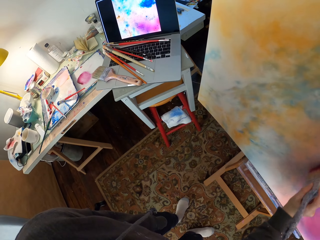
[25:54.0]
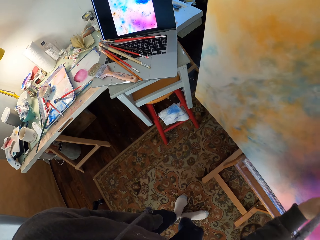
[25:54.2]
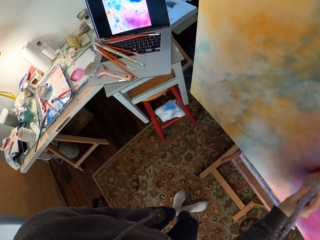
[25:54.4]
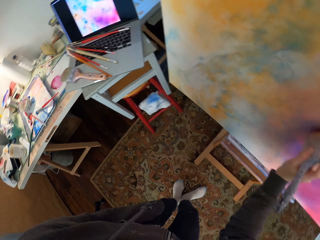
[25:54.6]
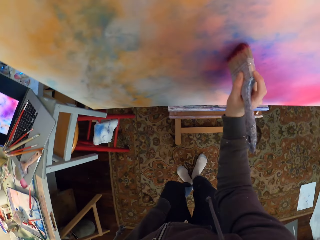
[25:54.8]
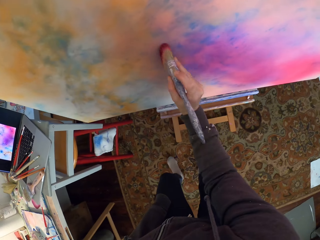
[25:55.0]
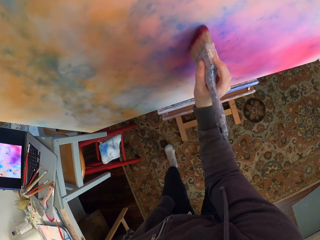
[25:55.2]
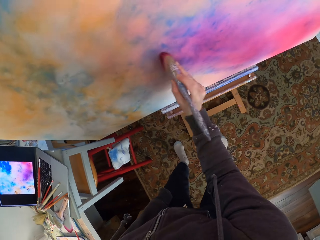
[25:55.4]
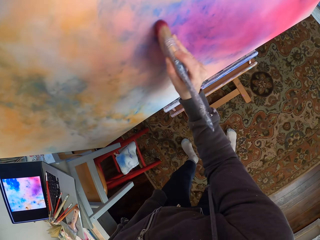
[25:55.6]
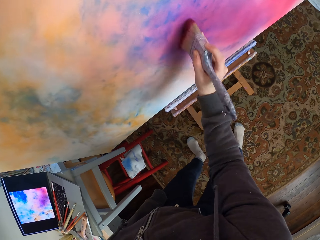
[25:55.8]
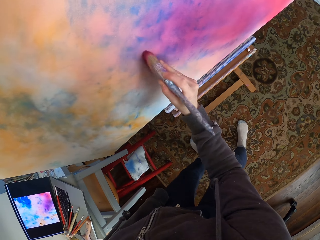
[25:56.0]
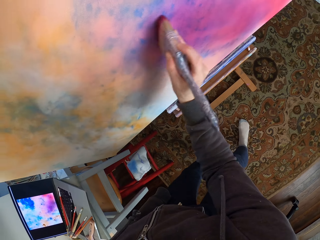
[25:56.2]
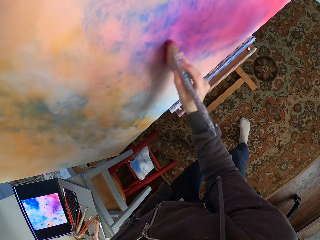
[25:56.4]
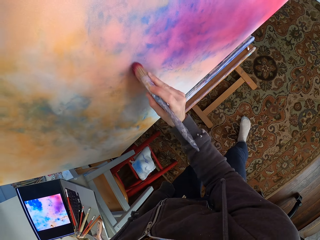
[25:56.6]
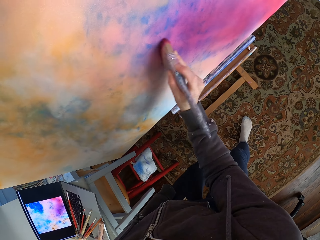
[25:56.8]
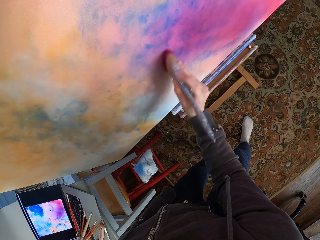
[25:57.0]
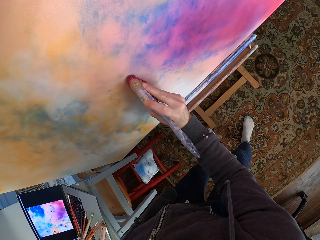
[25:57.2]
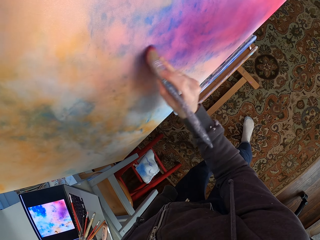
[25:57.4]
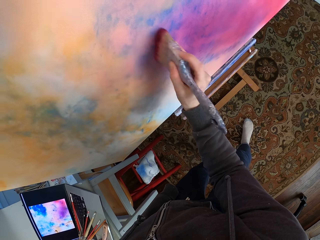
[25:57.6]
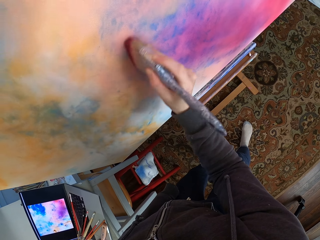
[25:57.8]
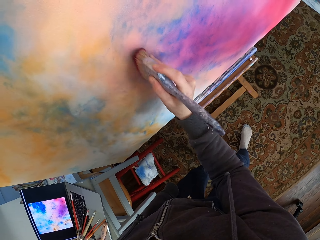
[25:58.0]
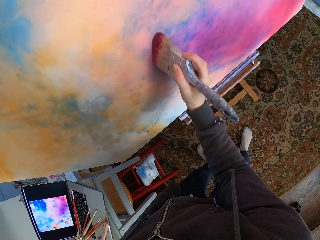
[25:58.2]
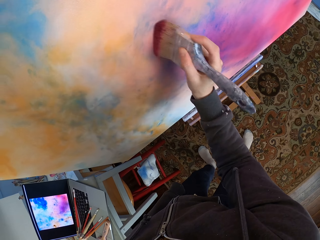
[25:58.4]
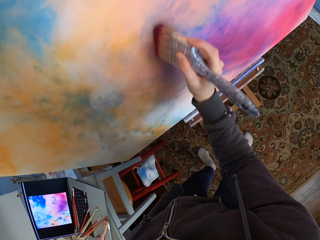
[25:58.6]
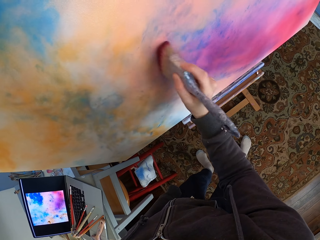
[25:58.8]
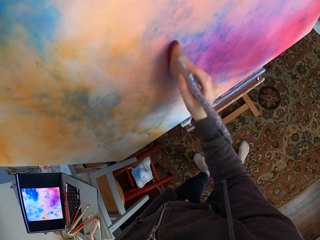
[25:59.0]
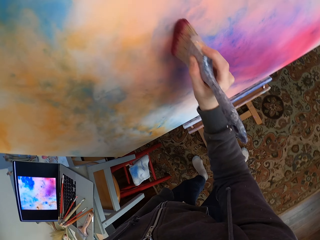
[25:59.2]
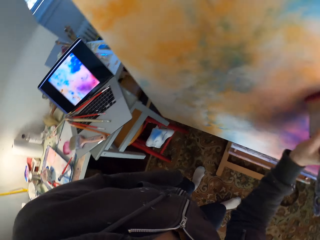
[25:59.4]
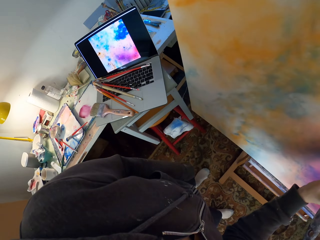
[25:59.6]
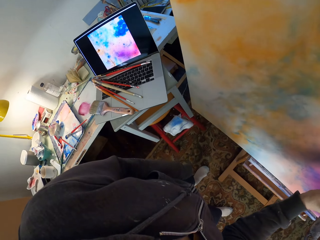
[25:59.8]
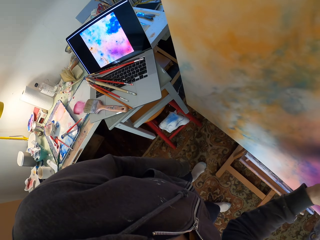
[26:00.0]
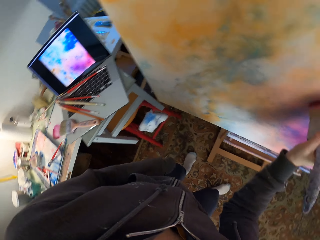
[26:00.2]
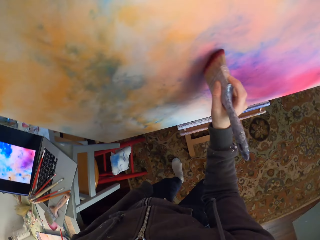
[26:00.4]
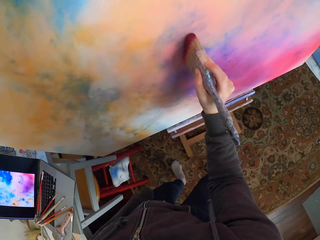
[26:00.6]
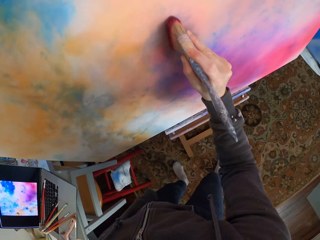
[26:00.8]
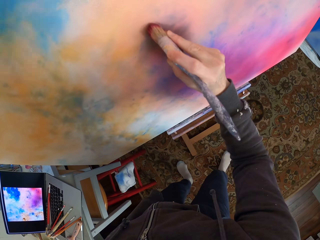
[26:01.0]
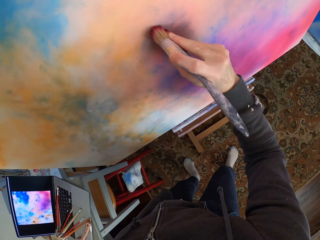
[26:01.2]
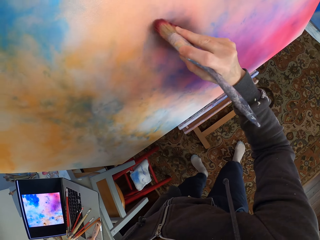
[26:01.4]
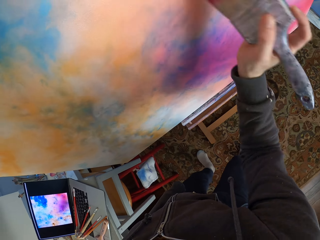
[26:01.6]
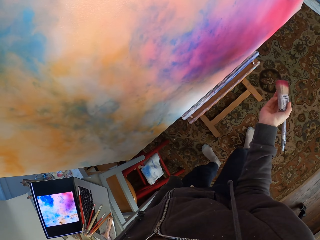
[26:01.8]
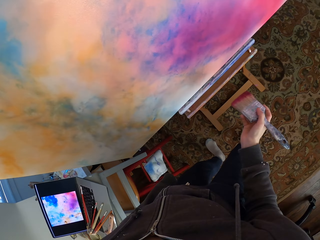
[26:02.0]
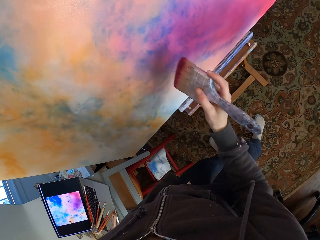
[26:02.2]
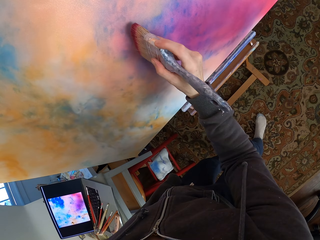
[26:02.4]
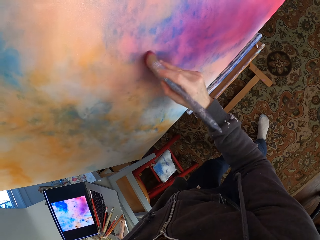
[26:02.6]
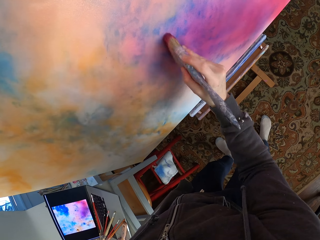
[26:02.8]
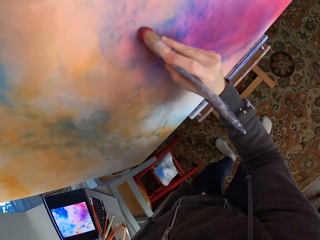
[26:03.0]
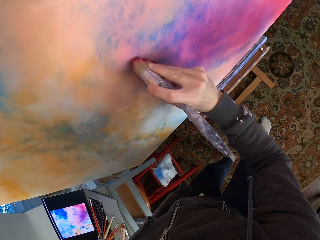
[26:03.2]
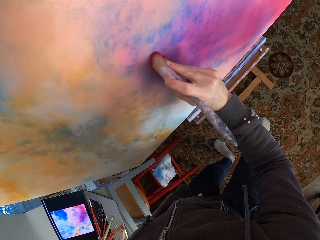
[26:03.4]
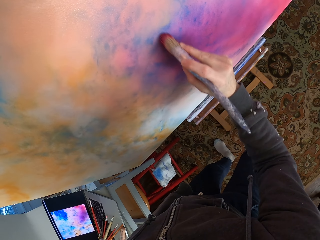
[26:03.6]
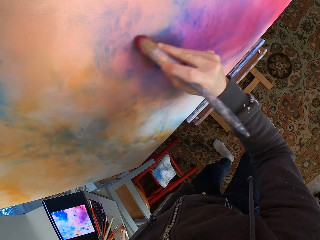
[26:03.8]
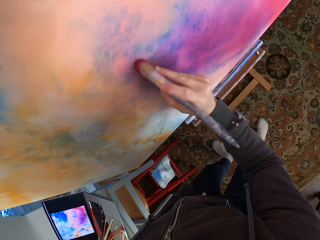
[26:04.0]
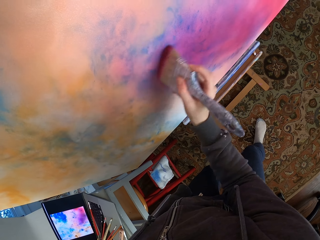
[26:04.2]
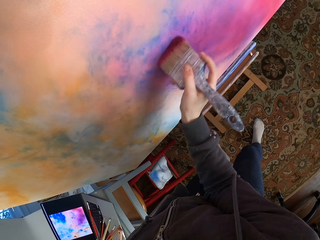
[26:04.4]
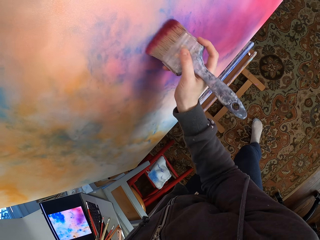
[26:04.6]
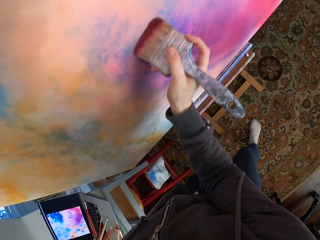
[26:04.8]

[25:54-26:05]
The camera wearer looks at the laptop. They look at the canvas. They look at the laptop. They look at the canvas.

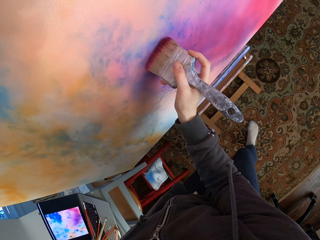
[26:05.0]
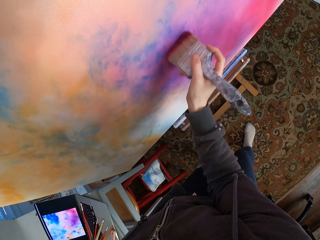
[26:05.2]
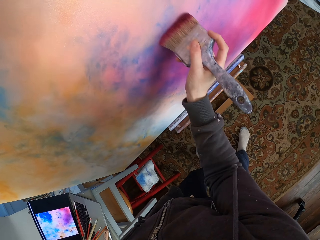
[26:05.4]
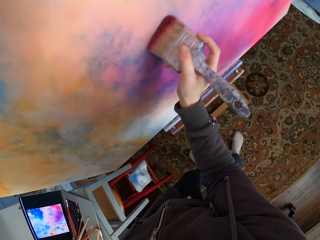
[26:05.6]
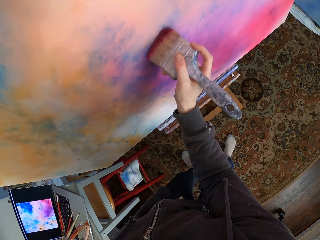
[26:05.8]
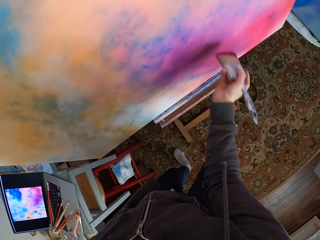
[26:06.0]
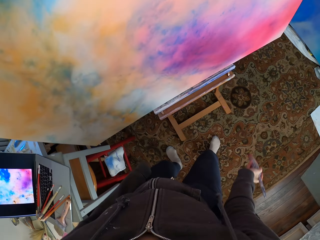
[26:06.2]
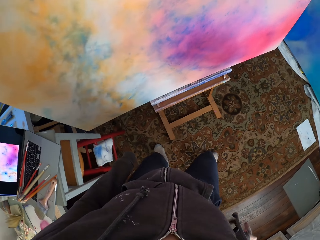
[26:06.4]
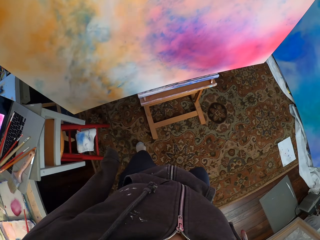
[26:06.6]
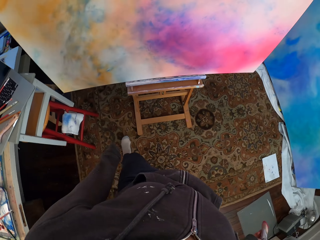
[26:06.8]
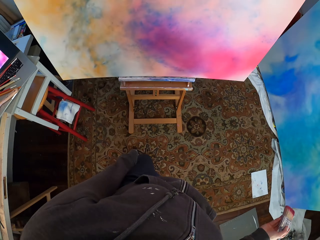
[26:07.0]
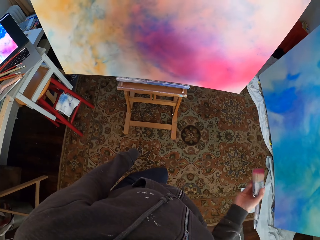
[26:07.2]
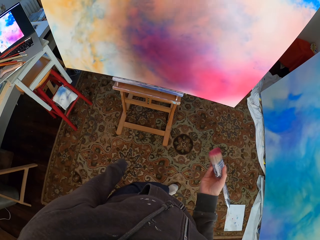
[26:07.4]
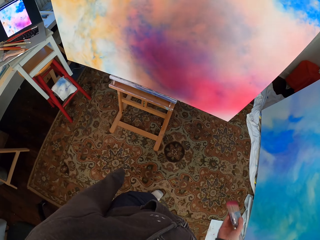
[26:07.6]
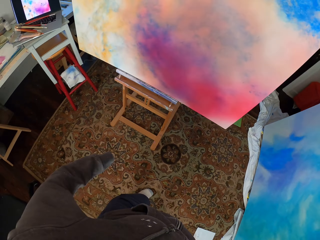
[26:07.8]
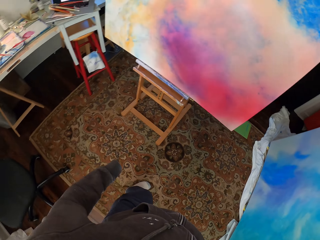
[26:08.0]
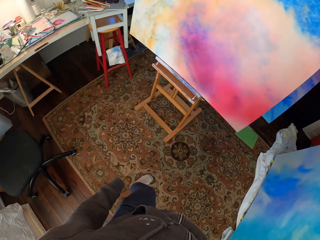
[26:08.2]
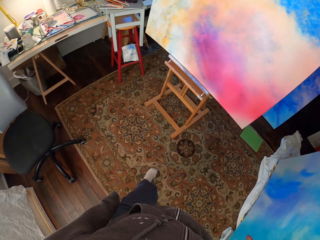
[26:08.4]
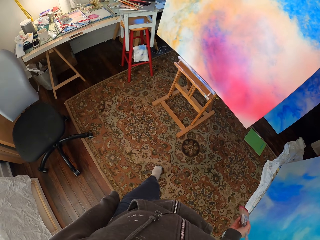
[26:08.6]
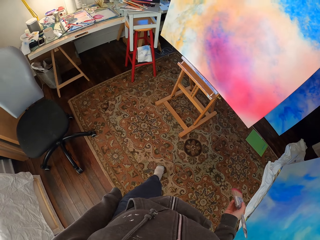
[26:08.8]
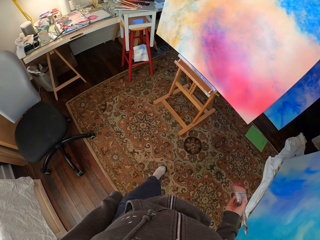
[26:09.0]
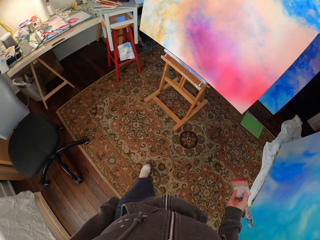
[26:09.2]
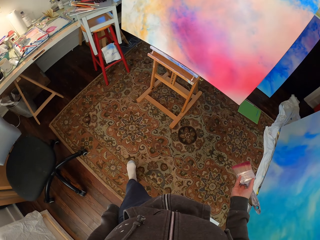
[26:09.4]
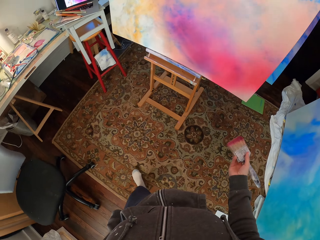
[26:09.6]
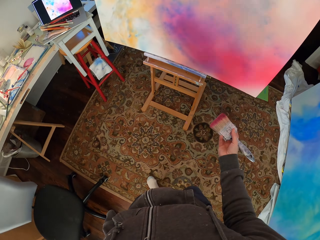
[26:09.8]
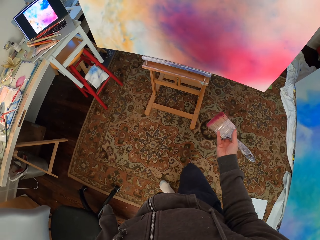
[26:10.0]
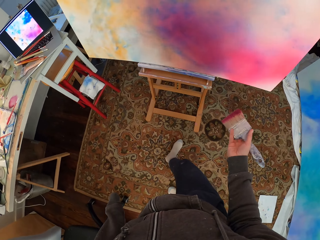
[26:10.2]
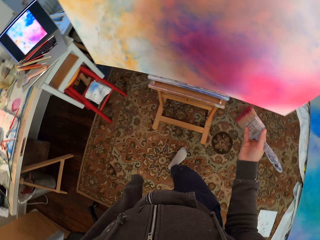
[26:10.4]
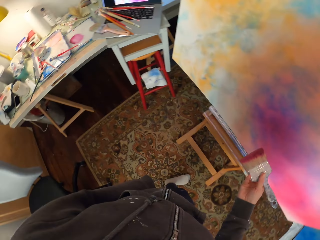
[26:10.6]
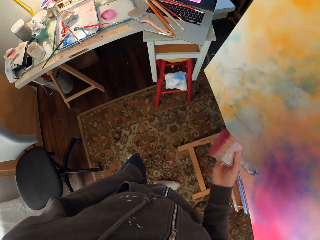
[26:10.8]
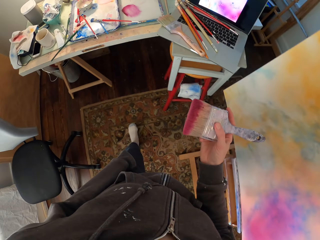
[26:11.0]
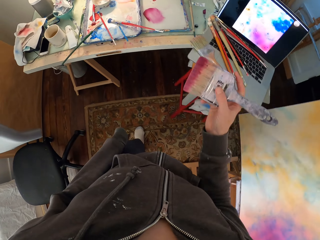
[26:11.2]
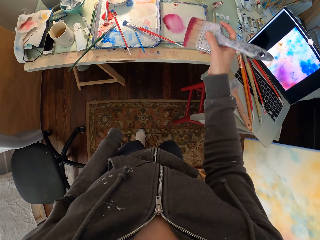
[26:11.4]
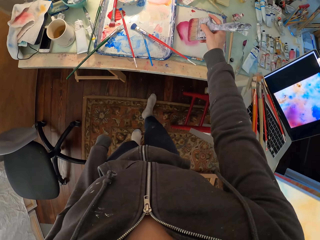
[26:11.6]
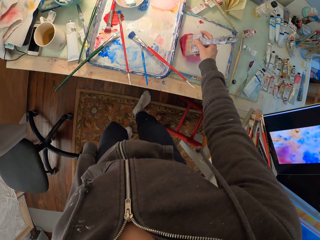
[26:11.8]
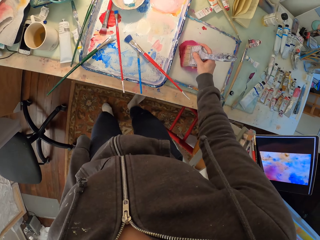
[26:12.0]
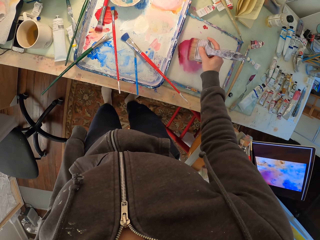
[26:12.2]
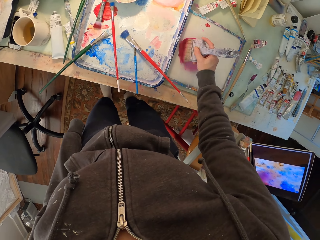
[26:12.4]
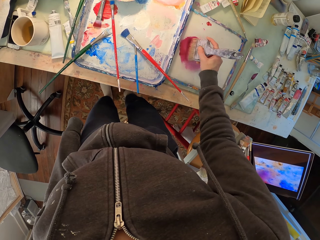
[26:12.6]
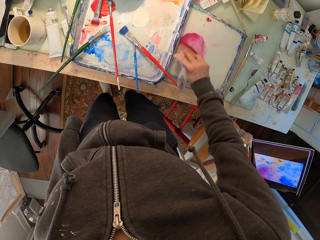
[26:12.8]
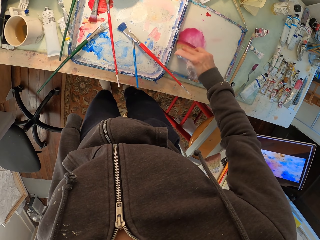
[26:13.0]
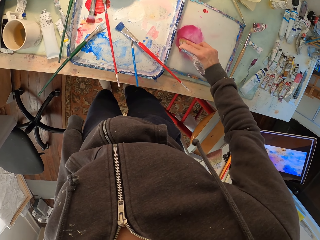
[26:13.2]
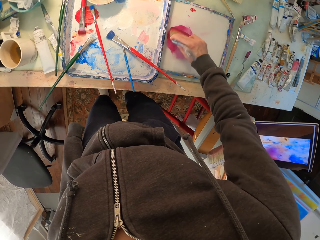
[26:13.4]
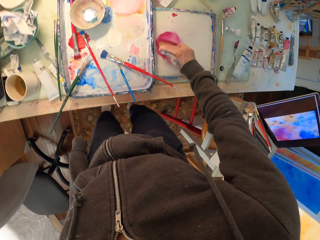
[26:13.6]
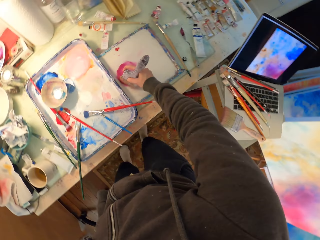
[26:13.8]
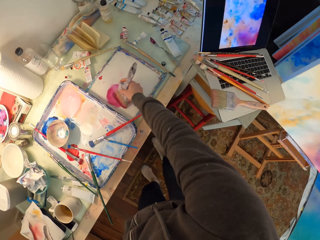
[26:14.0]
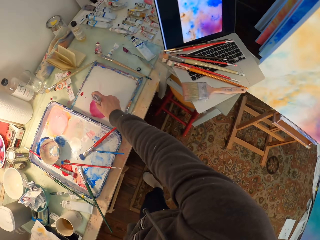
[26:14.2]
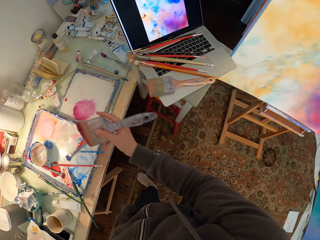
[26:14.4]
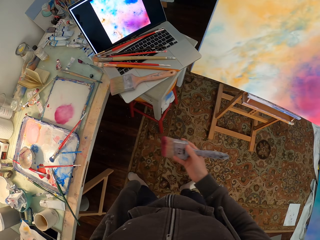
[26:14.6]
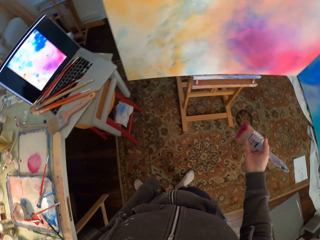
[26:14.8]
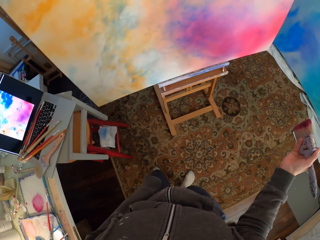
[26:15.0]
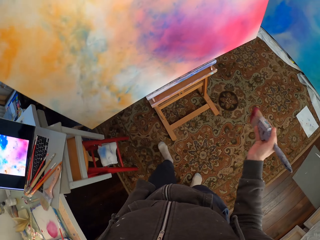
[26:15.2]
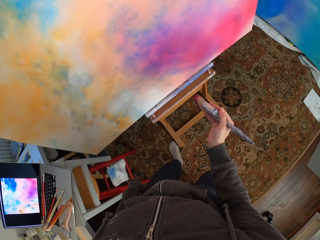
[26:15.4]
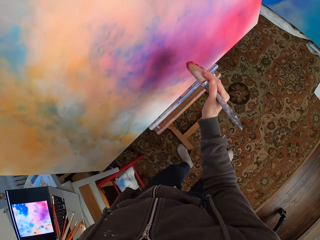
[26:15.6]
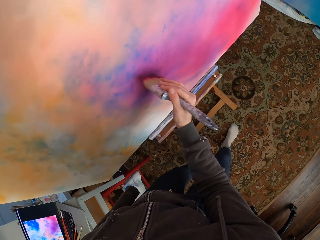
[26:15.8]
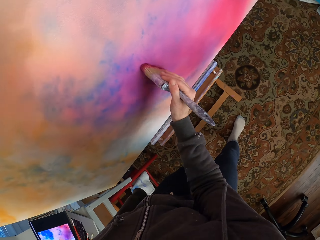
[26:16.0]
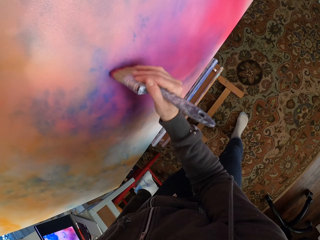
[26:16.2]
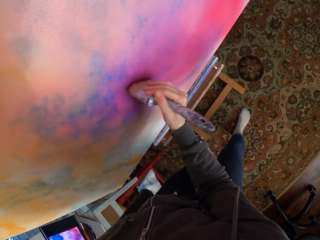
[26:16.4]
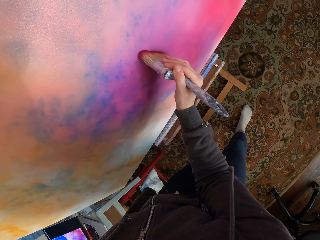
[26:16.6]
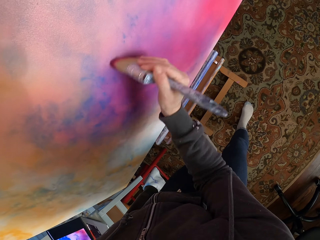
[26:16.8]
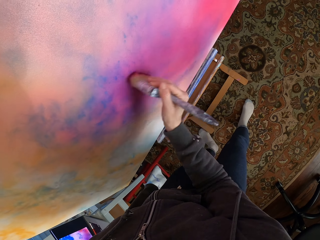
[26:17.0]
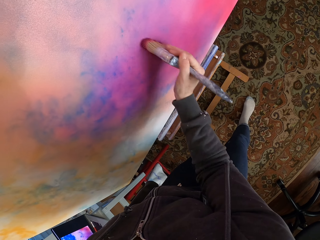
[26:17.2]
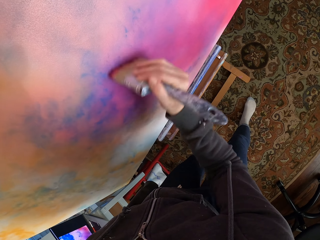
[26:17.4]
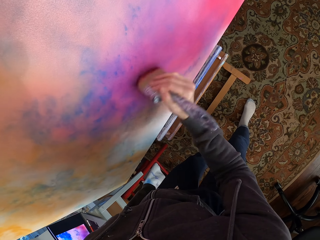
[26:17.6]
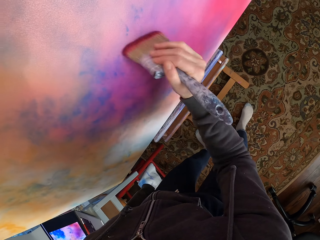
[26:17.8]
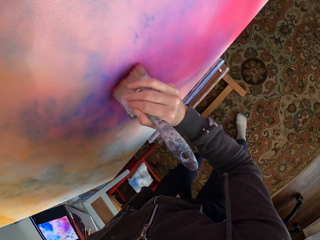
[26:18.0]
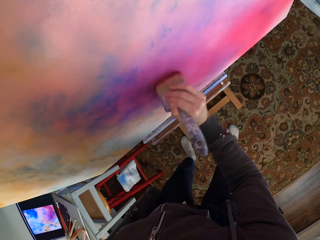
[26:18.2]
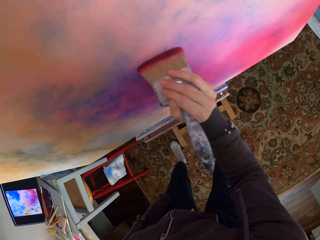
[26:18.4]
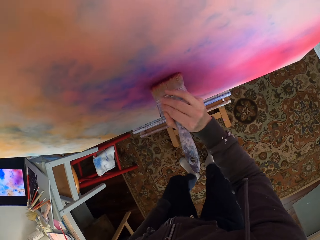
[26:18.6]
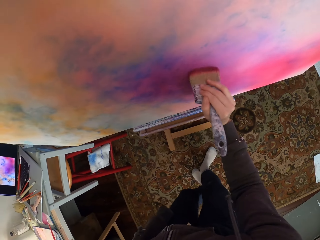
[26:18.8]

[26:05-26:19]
The camera wearer walks in the house from the canvas. They look at the canvas. They walk to the table. They put the brush in the paint. They rub the brush in the paste. They look at the laptop. They move to the canvas in the house. They paint the canvas.
